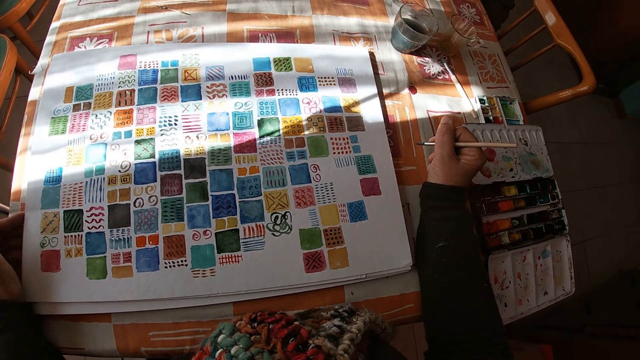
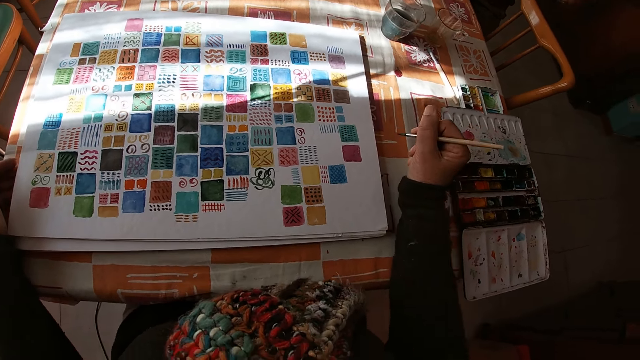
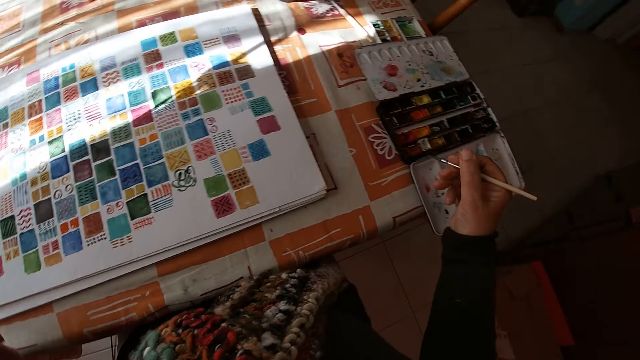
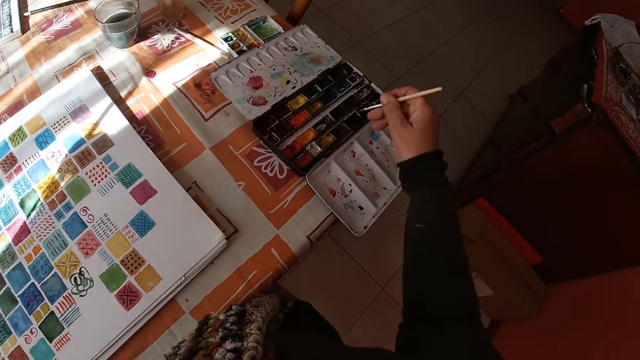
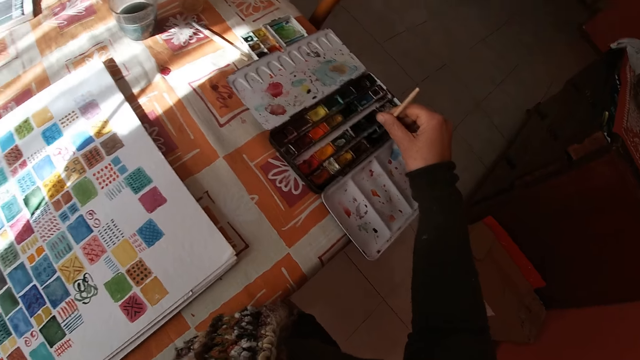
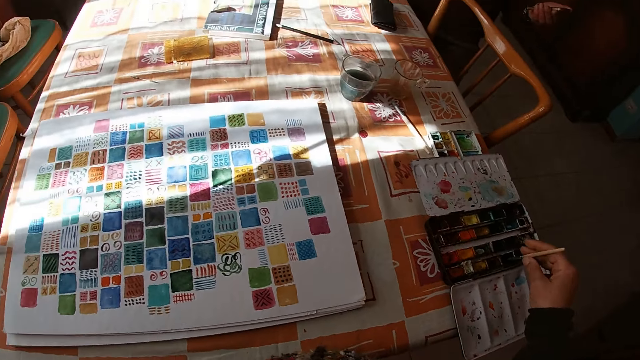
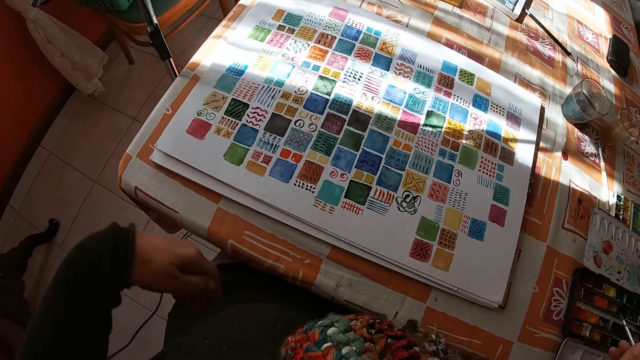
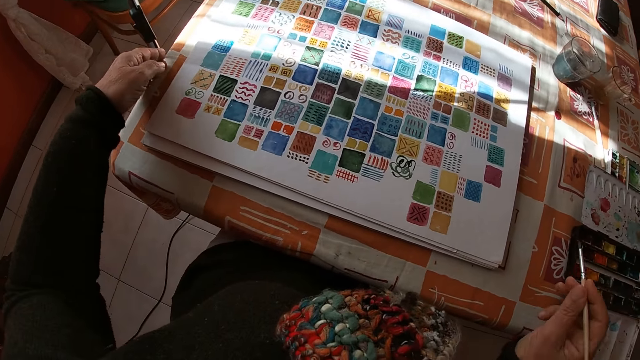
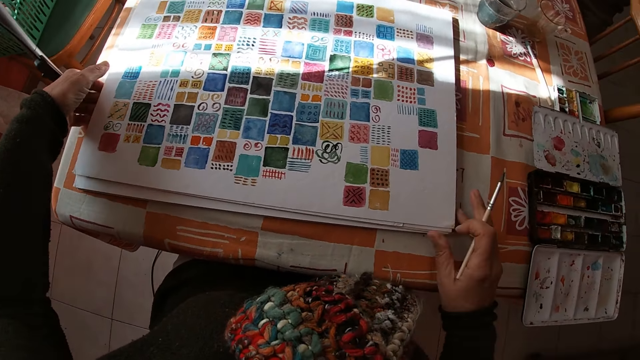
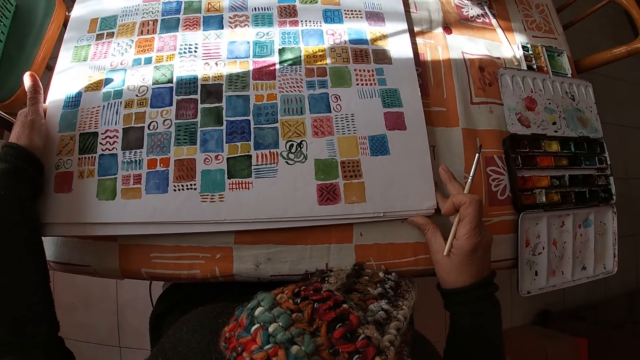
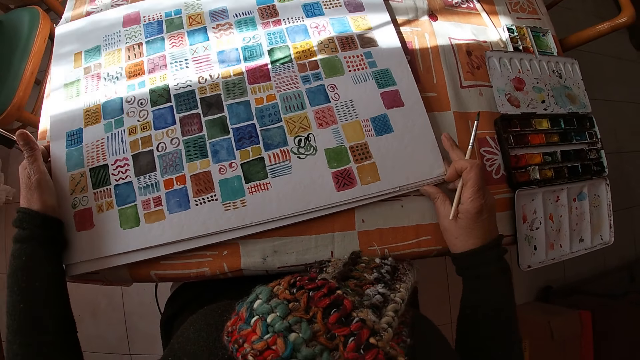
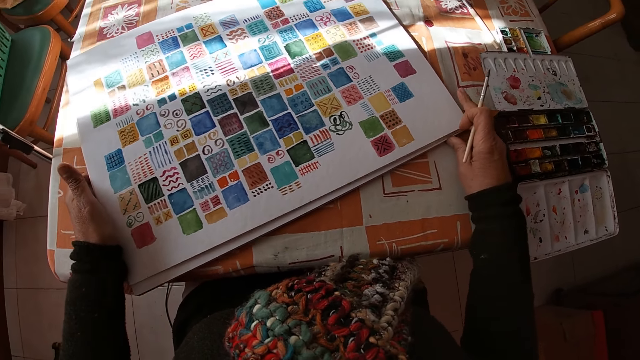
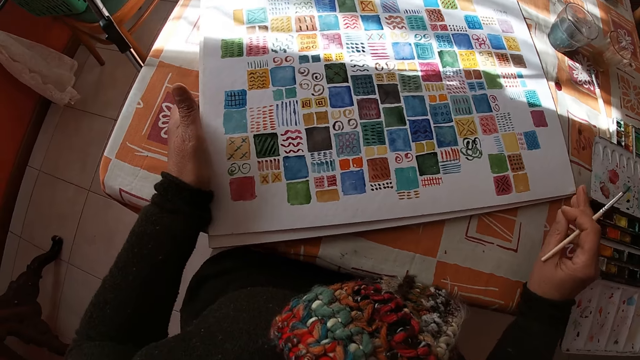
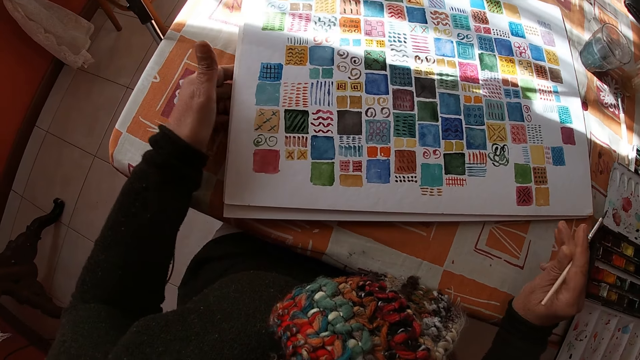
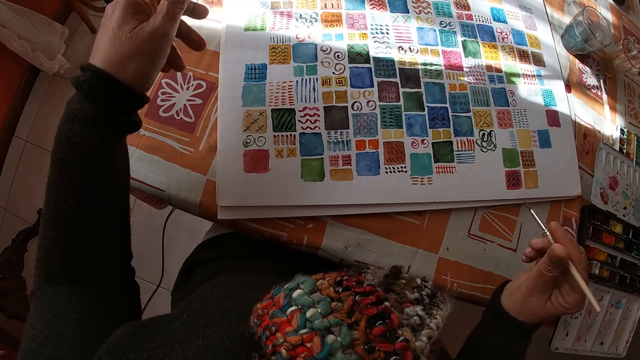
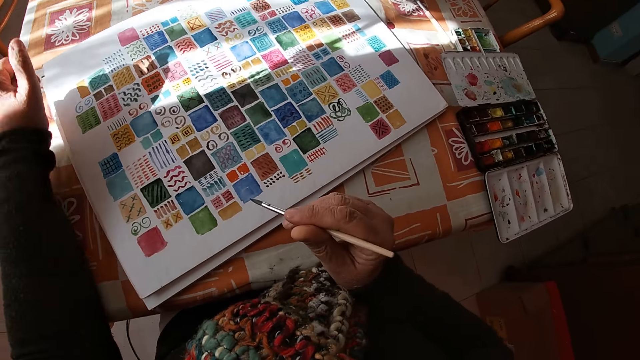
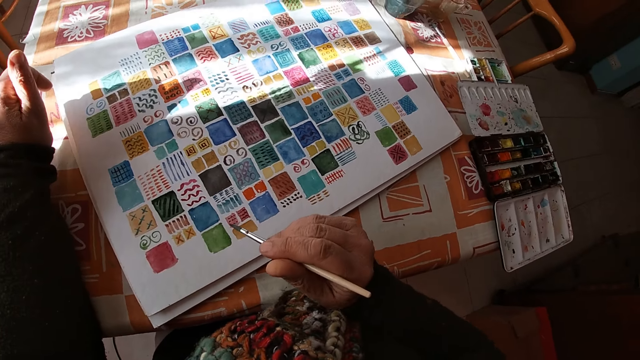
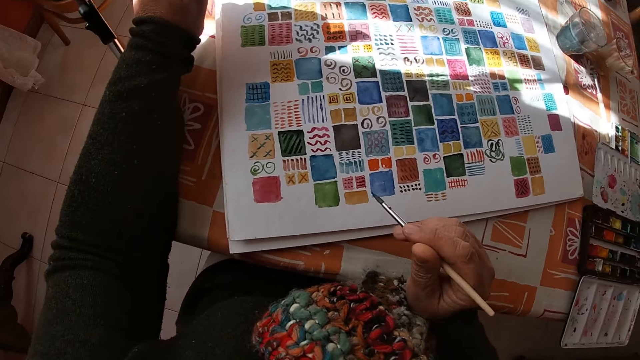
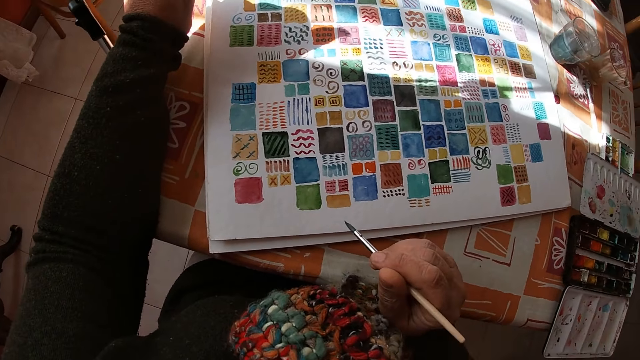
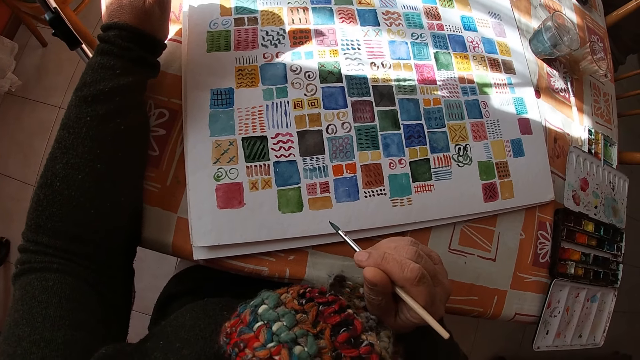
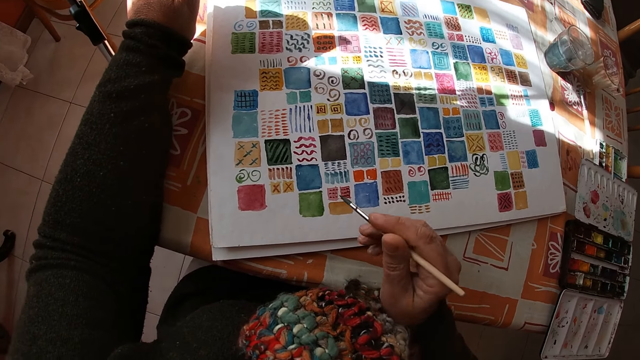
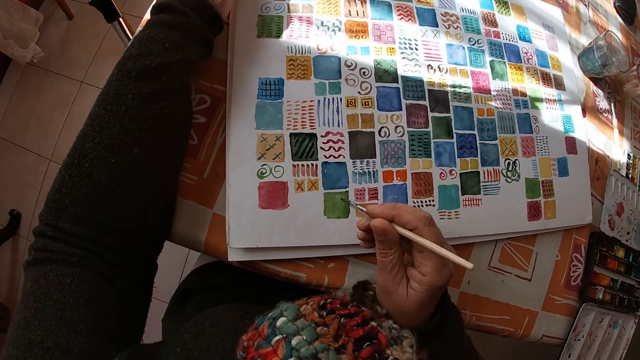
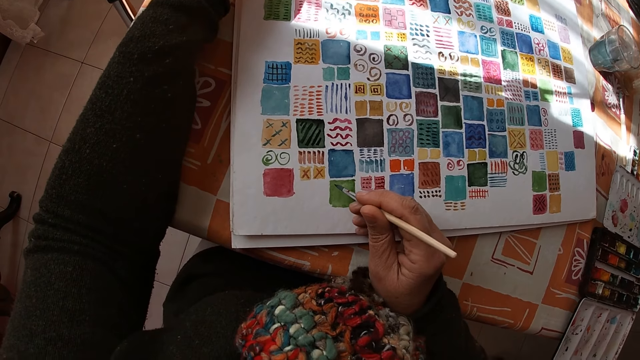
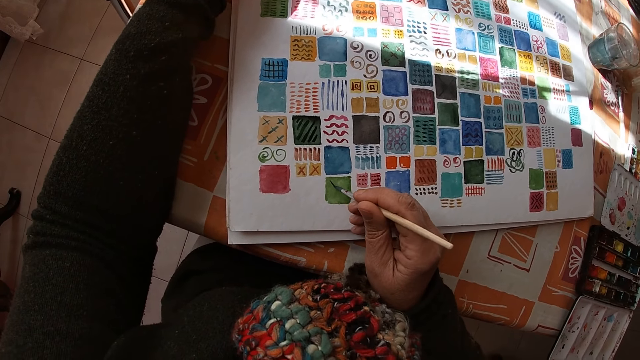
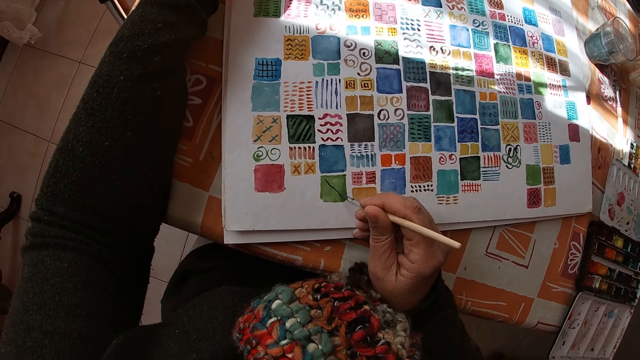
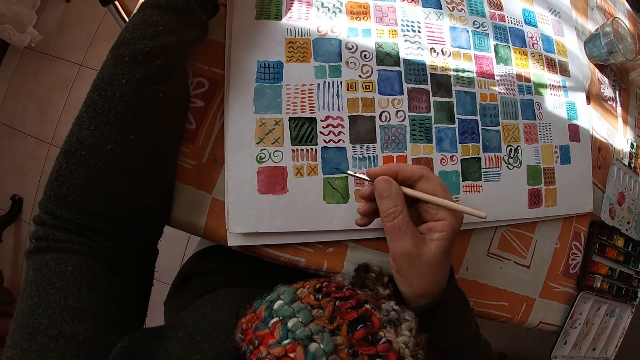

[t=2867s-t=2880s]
The camera wearer holds the paint brush. She dips the paint brush in the color palette on the table with her right hand. She touches the canvas pad on the table with her left hand. She holds the drawing. She adjusts the canvas pad on the table with both hands. She turns the drawing. She places her left arm on the table. She holds the paint brush. She paints on the canvas pad on the table with the paint brush in her right hand.

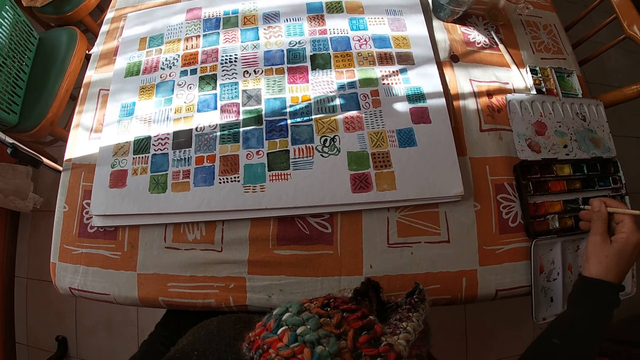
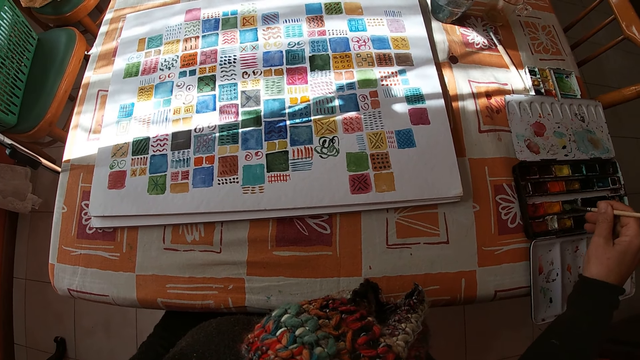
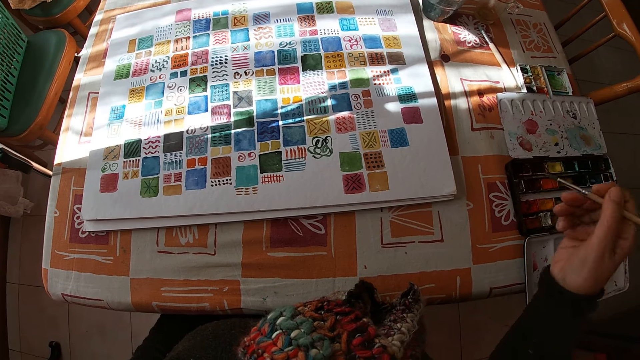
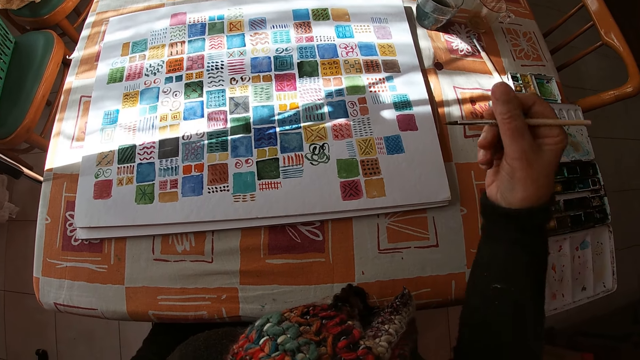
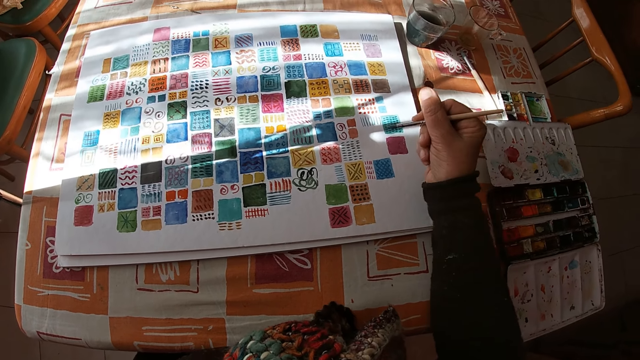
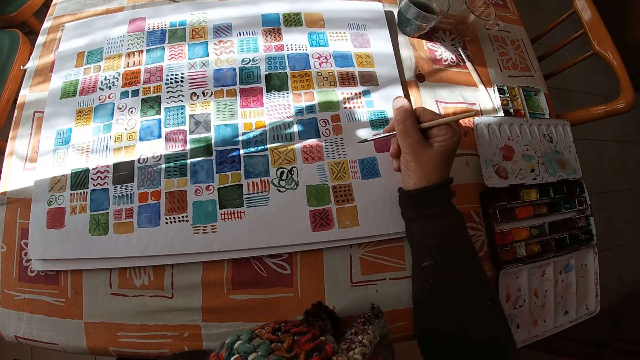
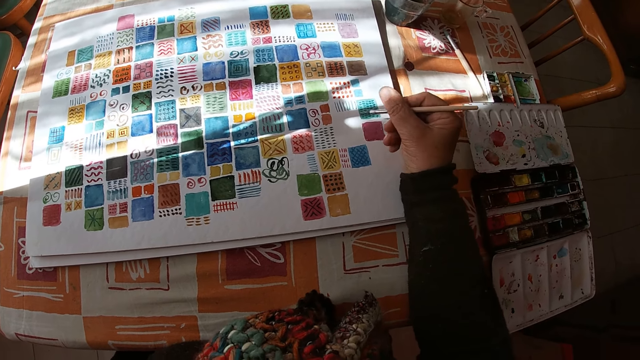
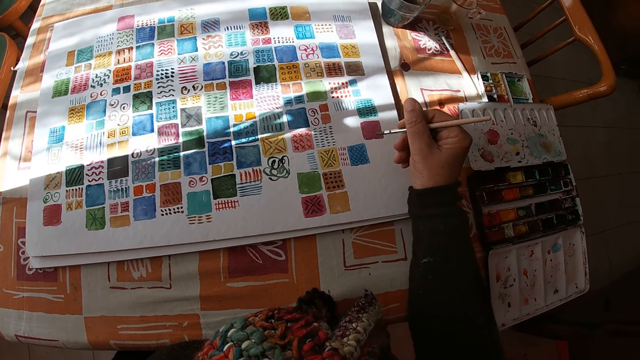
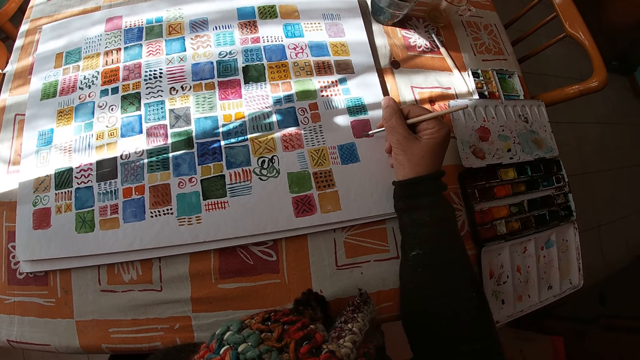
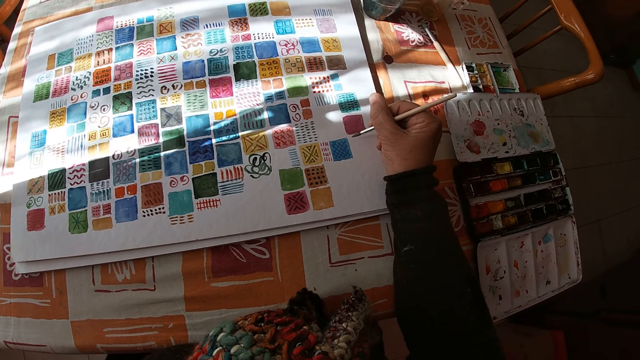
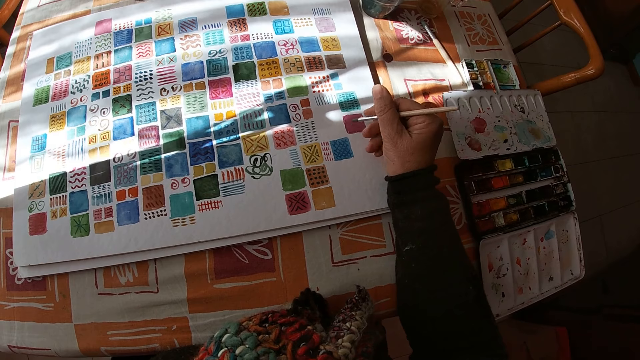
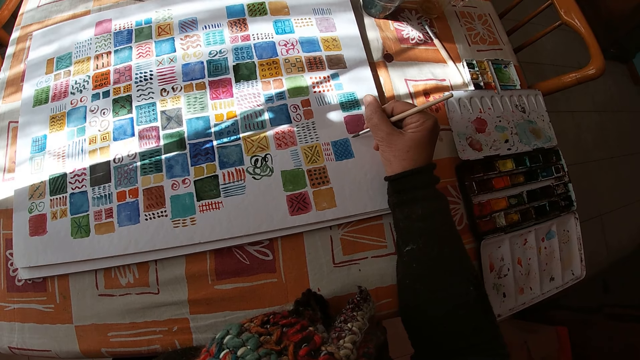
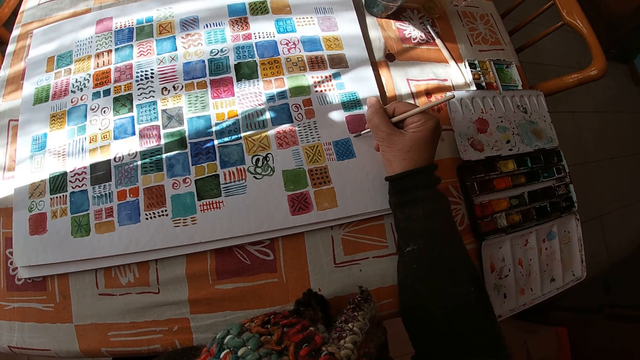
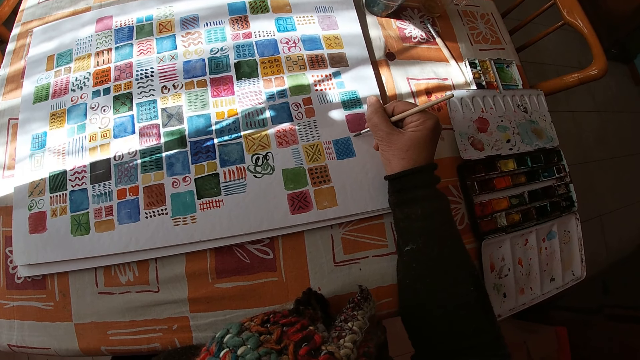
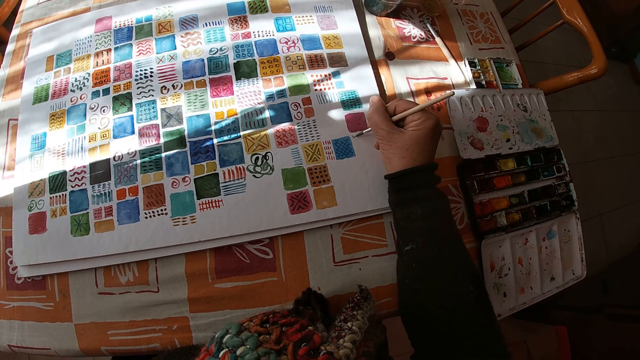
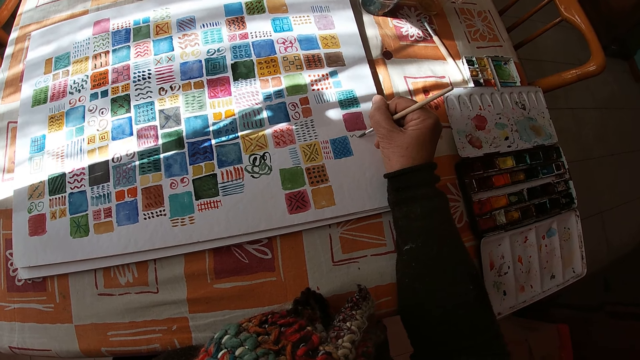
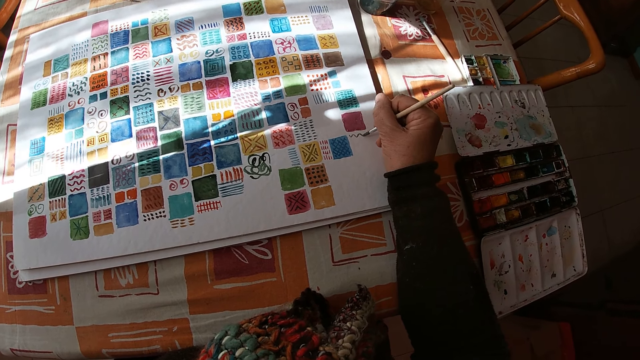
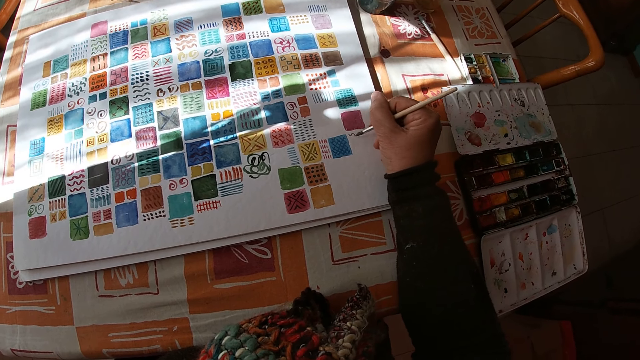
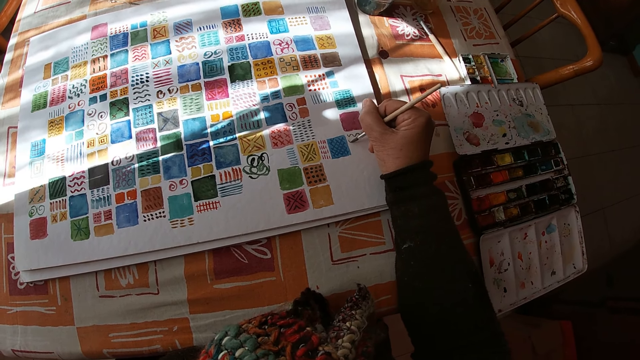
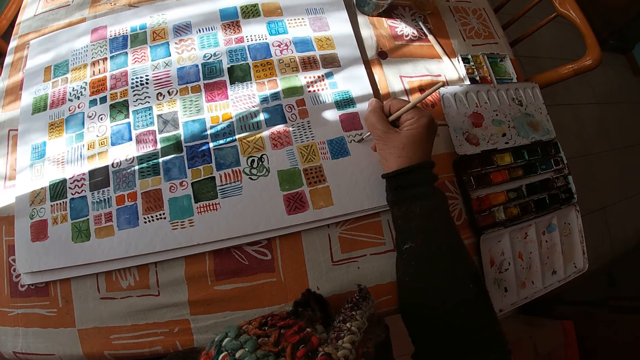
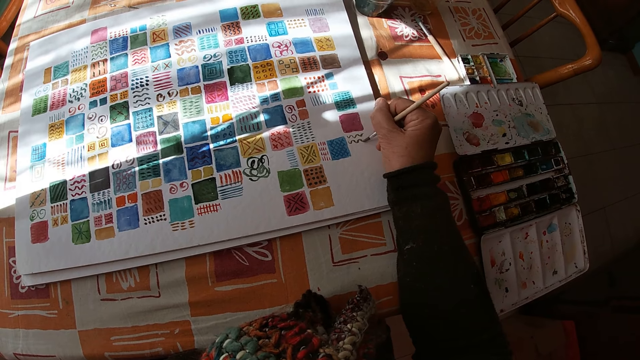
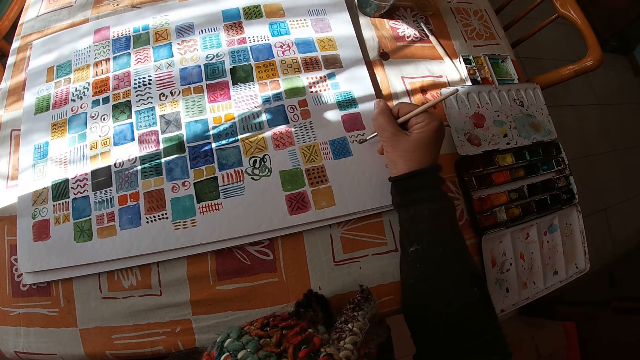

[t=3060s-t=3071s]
The camera wearer places her right arm on the table. She holds the paintbrush. She paints on the canvas pad on the table with the paintbrush in her right hand.
